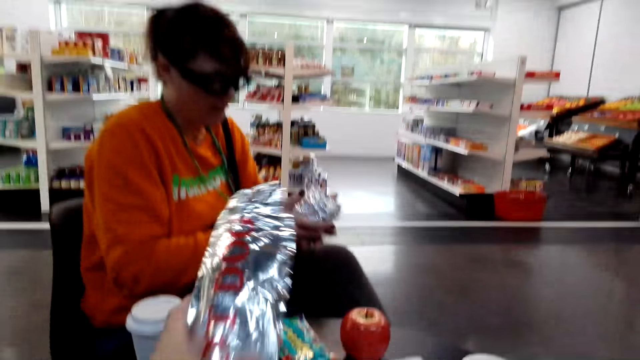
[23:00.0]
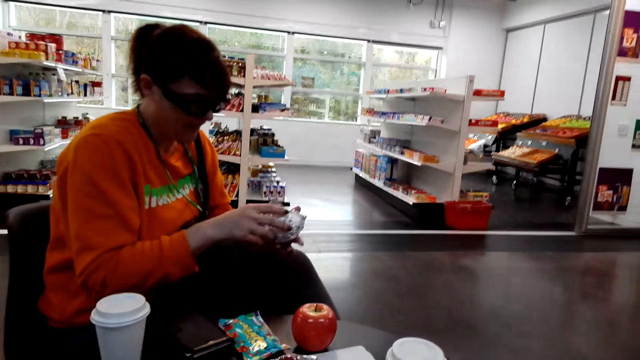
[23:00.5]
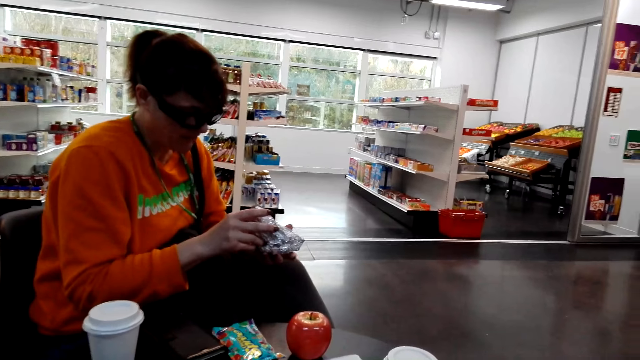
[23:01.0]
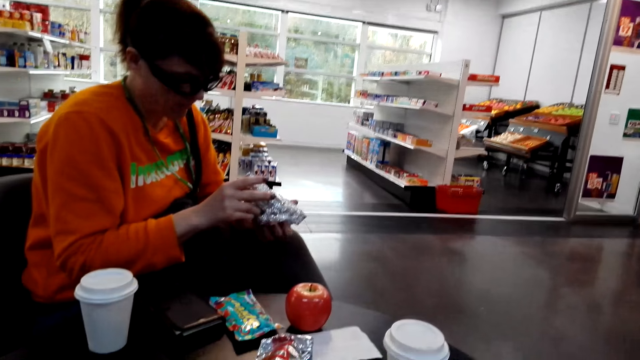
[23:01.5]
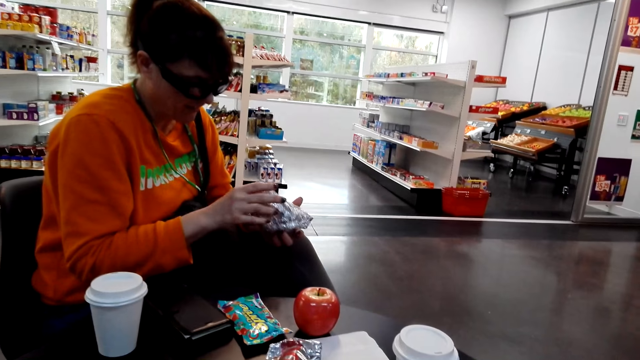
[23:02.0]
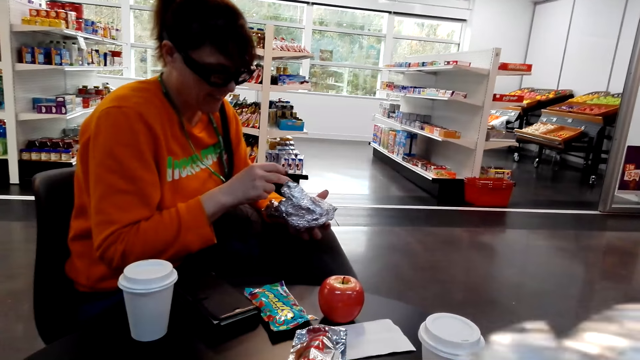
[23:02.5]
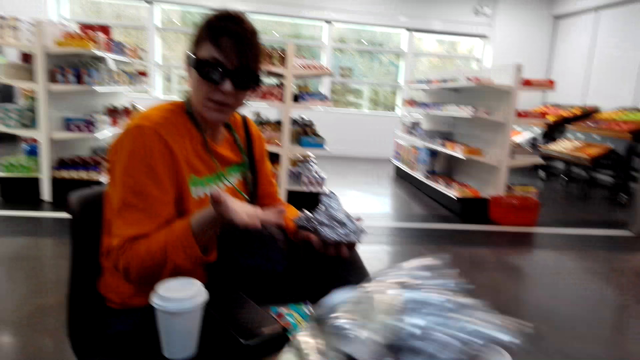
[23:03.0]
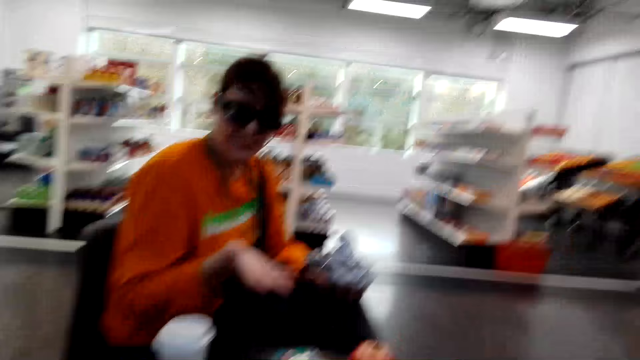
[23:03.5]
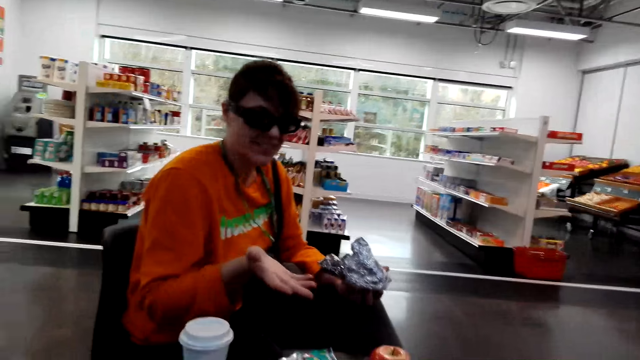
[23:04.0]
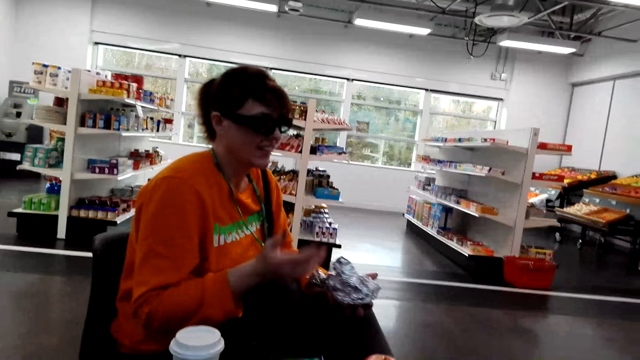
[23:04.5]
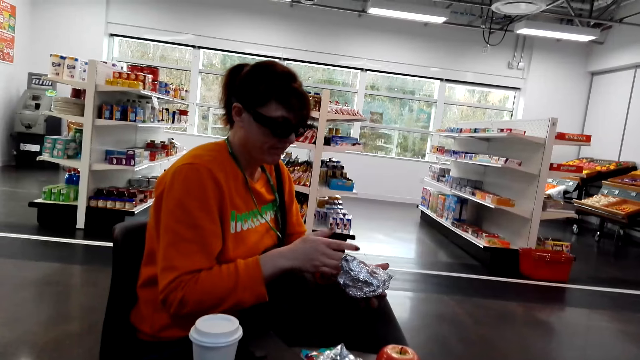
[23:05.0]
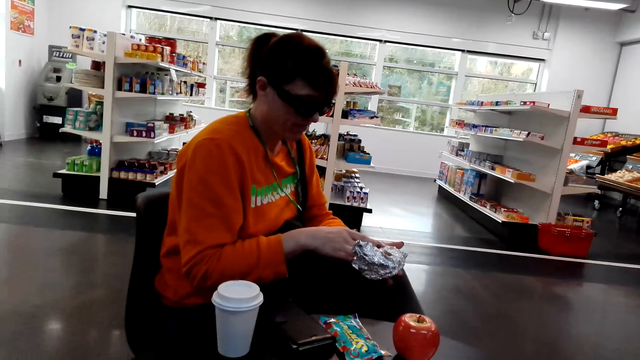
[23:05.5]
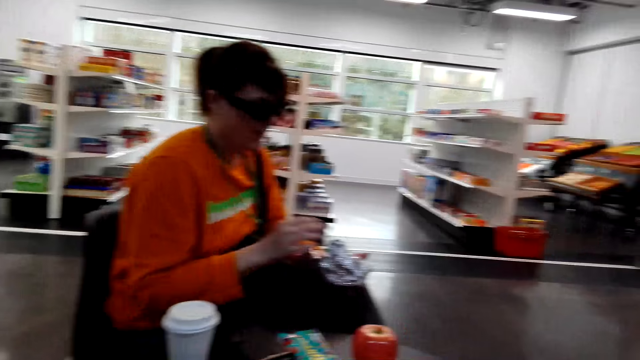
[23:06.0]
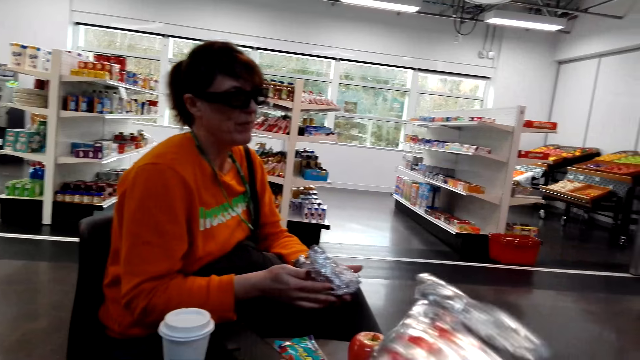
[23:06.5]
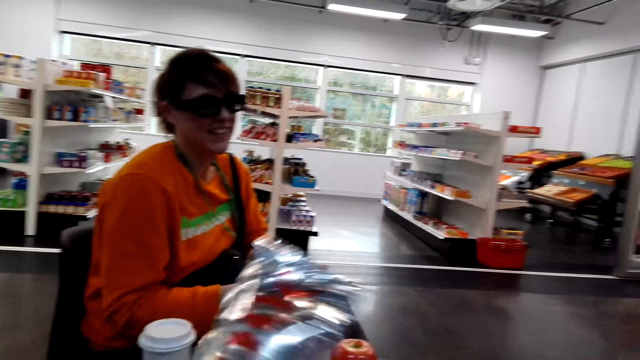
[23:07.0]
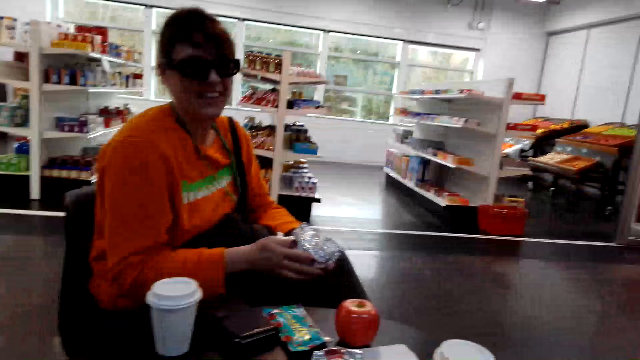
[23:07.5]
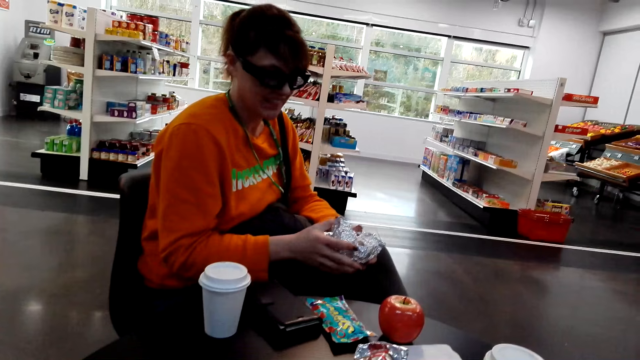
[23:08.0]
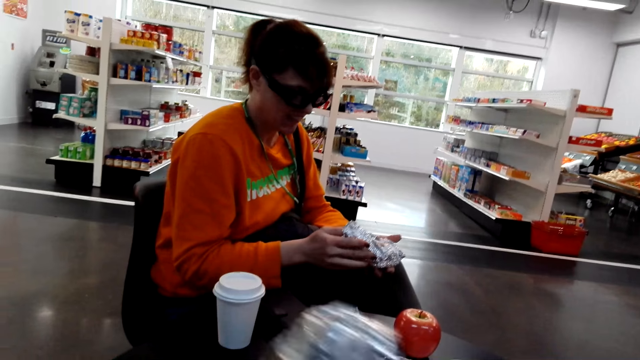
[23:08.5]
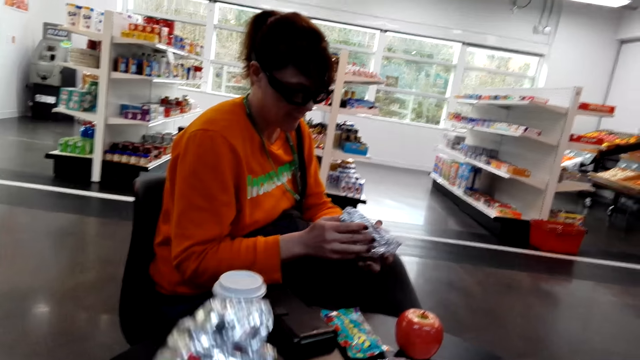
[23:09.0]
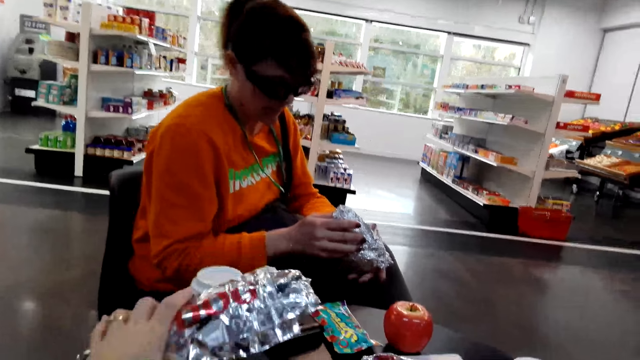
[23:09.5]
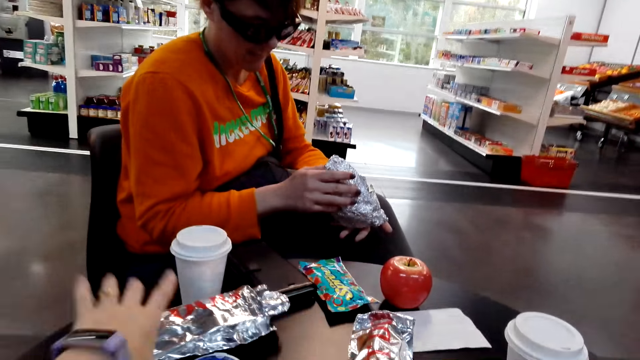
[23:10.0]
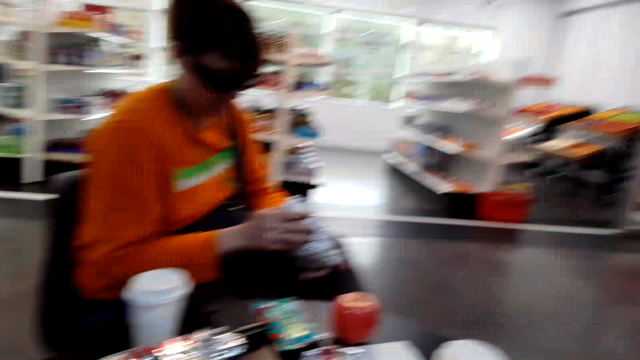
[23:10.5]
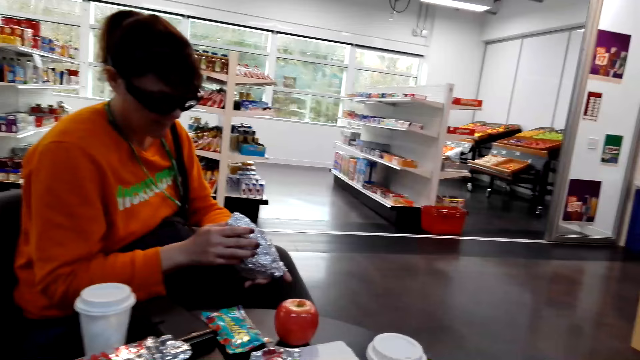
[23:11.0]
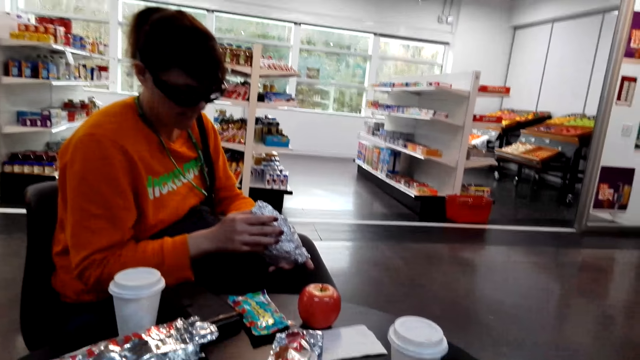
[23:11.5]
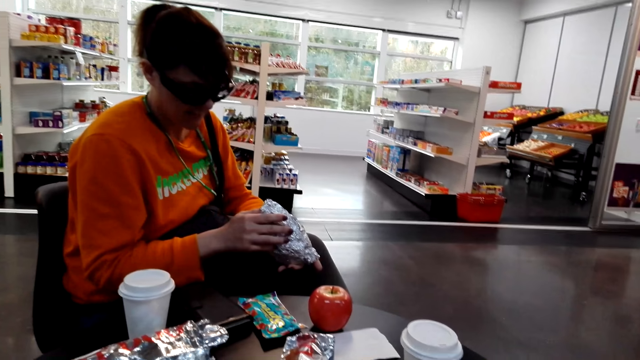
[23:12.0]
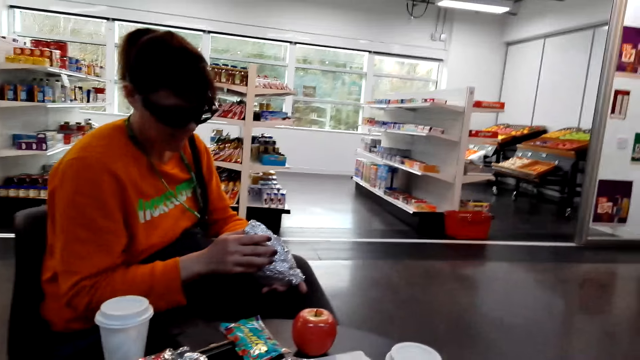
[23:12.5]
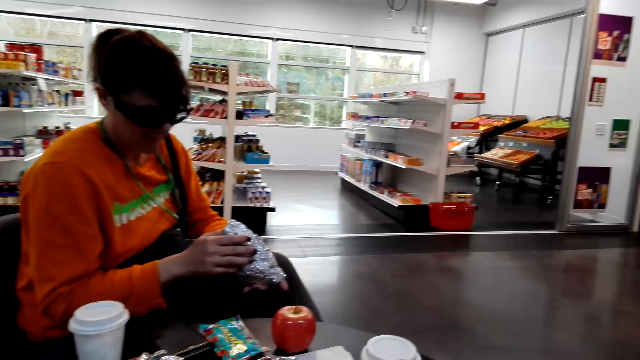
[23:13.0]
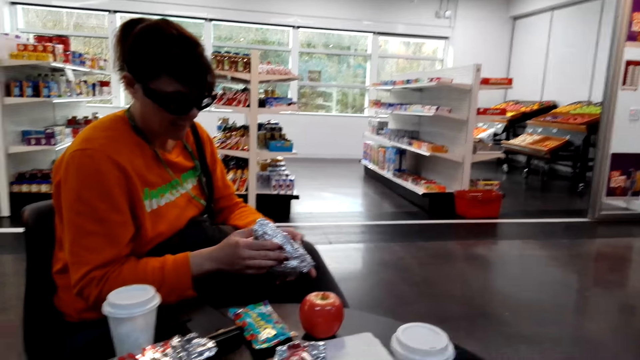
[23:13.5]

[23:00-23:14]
The camera wearer picks up the snack or hot dog packet from the table. A woman stretches her hand. The camera wearer converses. The woman opens the packet. The camera wearer returns the snack to the table.

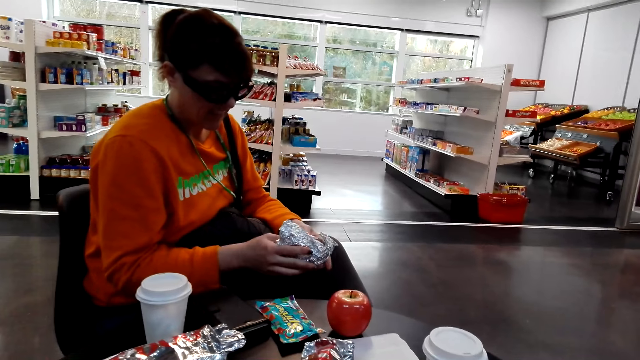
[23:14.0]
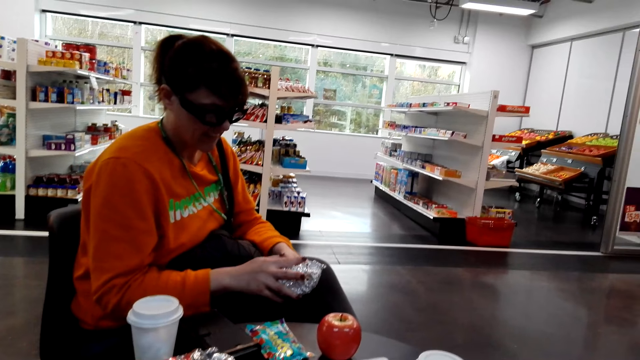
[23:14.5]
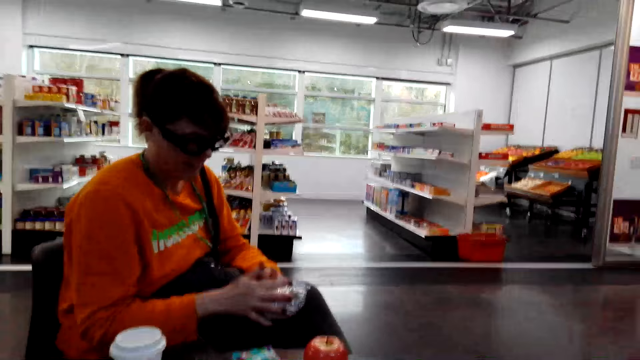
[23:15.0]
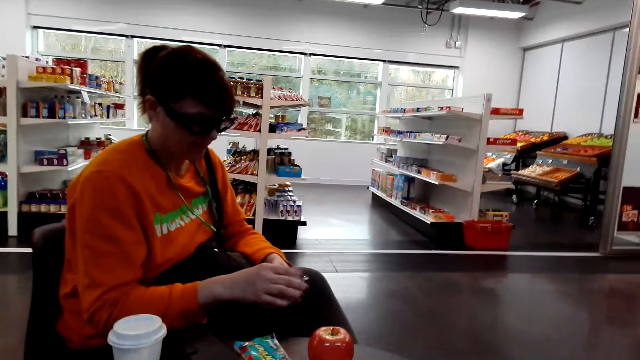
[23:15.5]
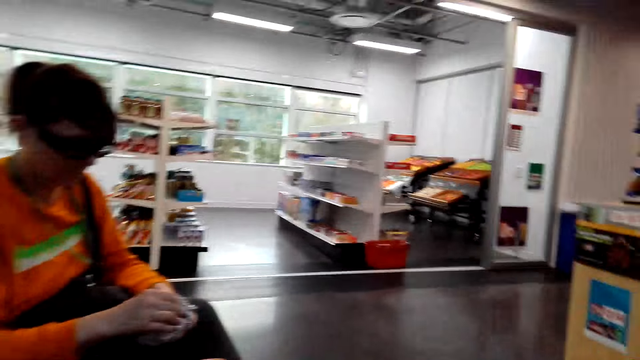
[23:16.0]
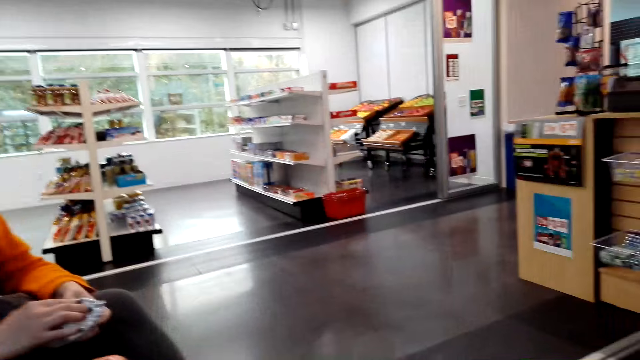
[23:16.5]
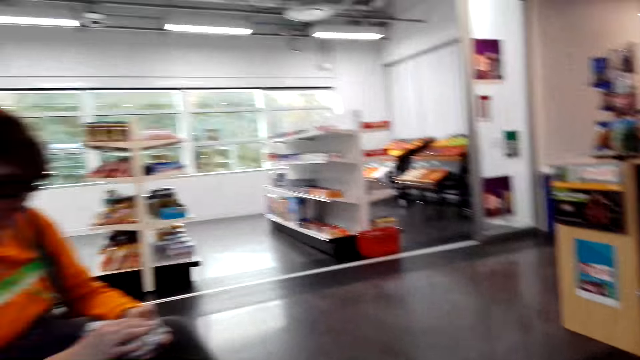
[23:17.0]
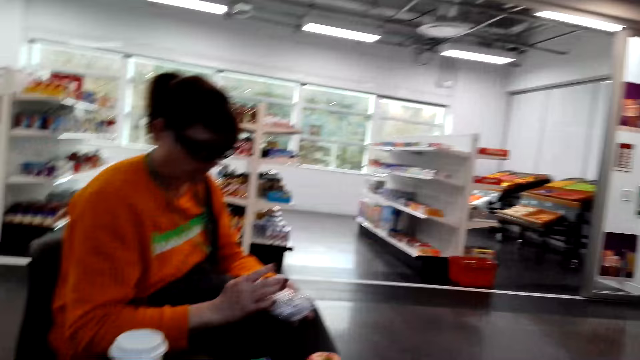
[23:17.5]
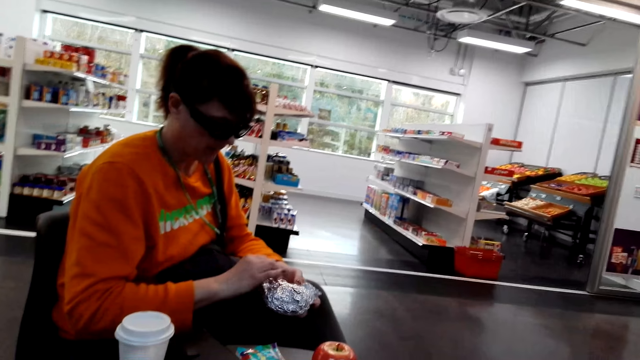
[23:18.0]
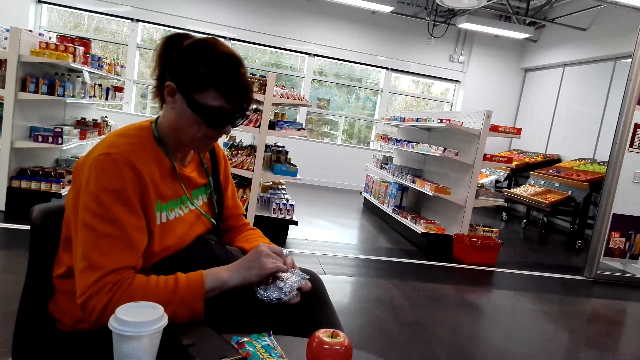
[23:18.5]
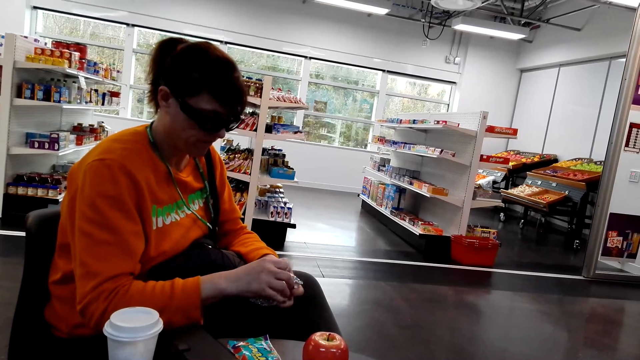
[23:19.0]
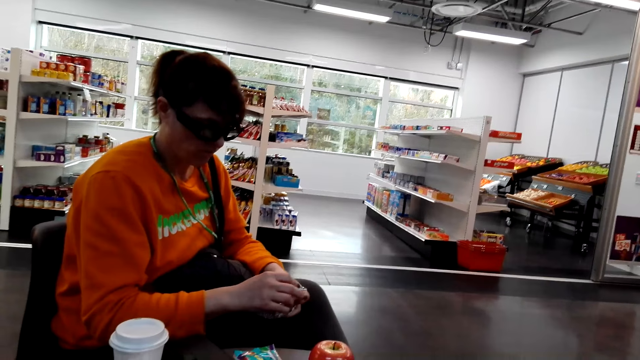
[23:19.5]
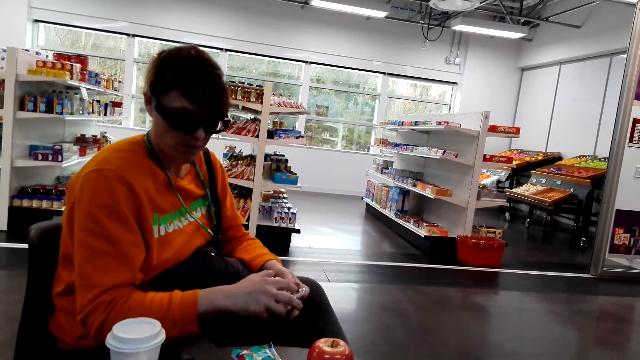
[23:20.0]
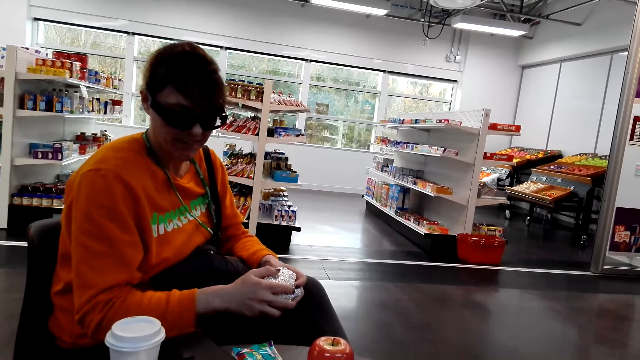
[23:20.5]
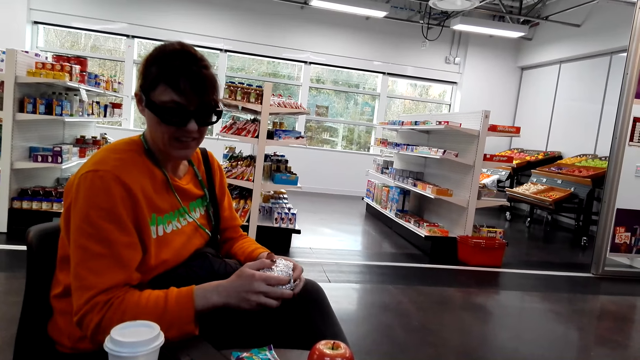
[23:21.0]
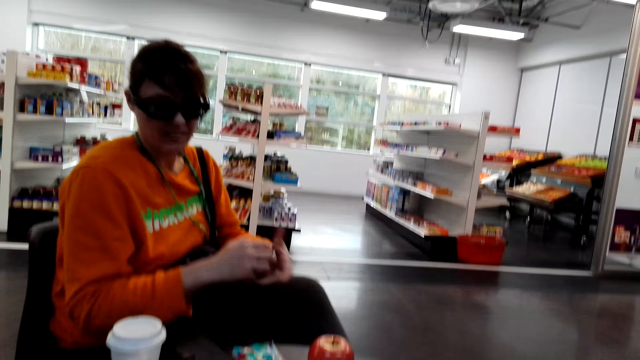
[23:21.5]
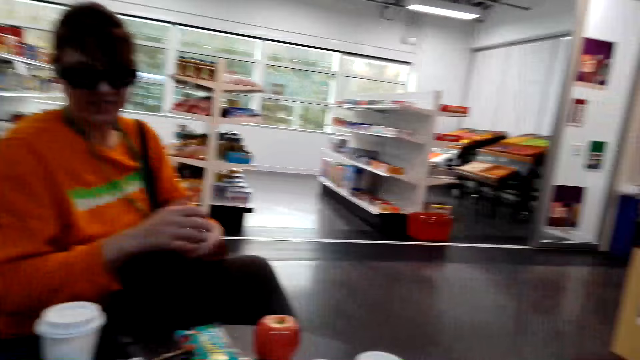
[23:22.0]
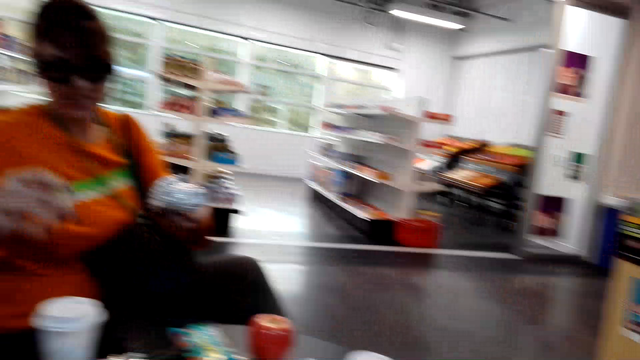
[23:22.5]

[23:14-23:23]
A woman folds a packet. The camera wearer converses.
